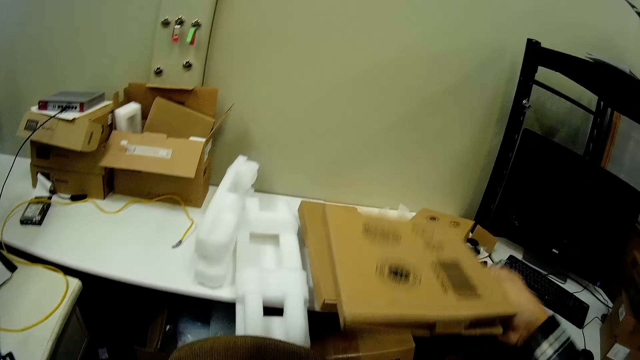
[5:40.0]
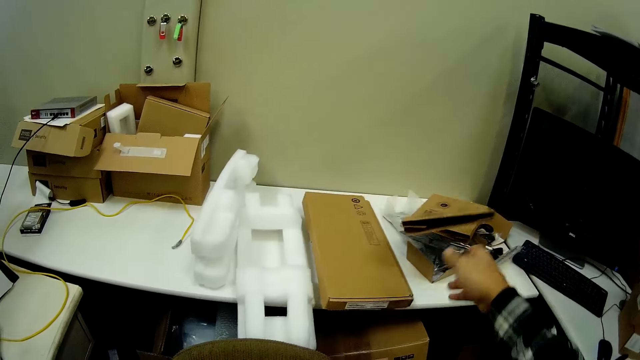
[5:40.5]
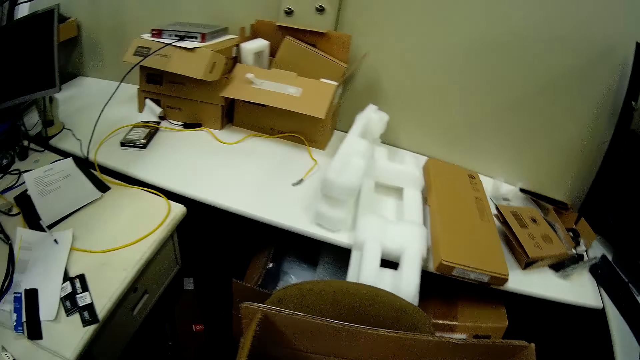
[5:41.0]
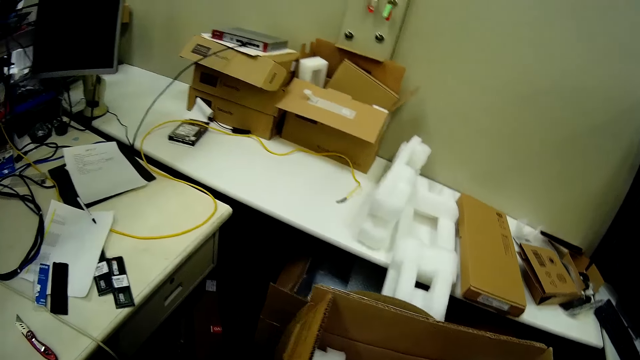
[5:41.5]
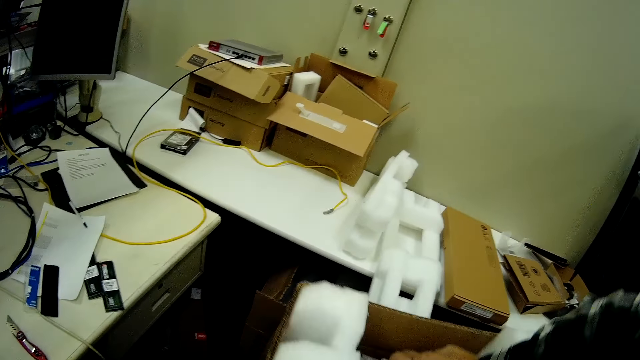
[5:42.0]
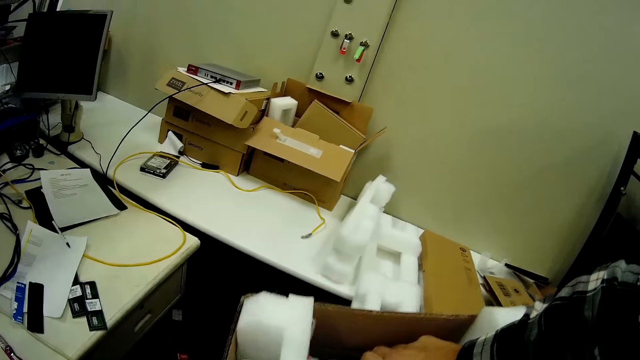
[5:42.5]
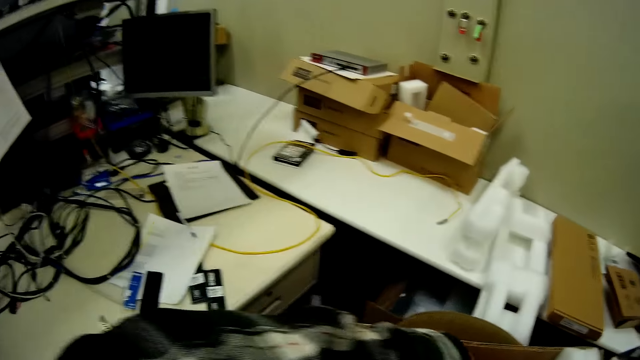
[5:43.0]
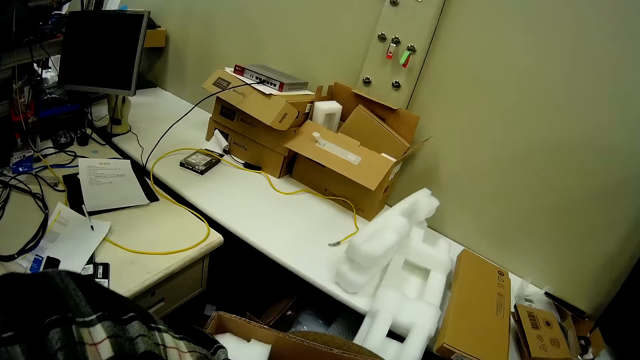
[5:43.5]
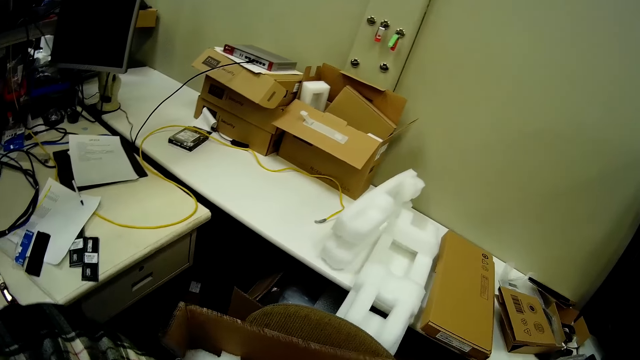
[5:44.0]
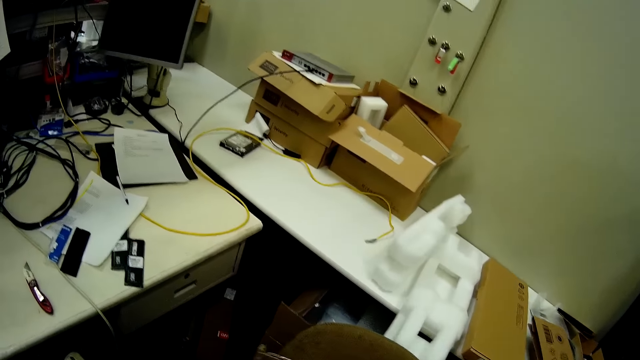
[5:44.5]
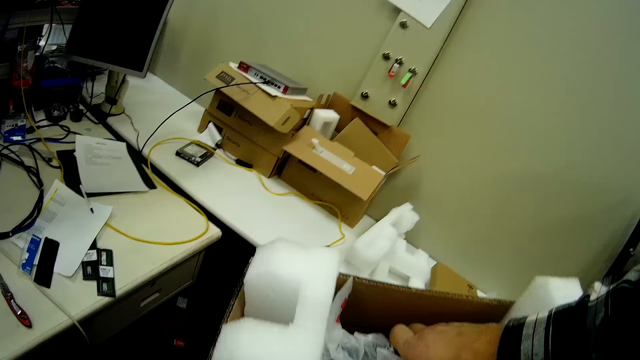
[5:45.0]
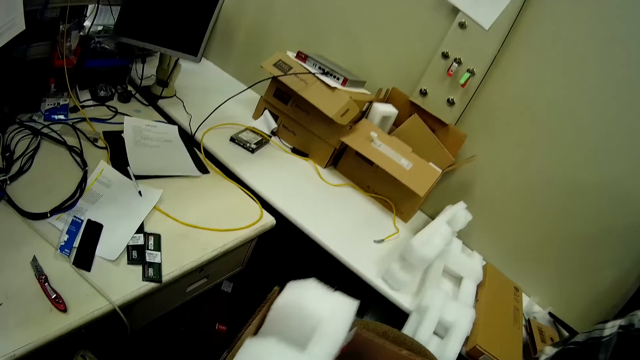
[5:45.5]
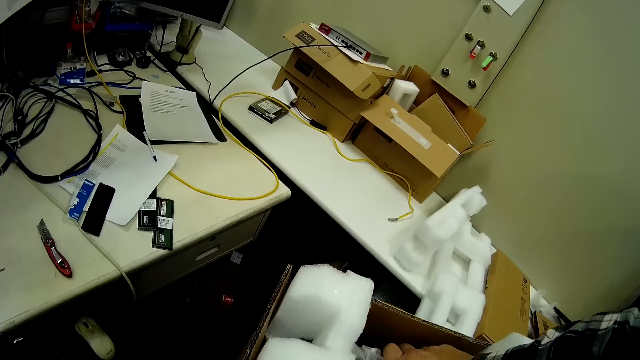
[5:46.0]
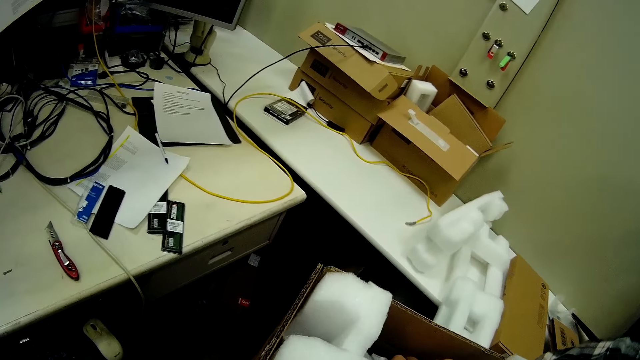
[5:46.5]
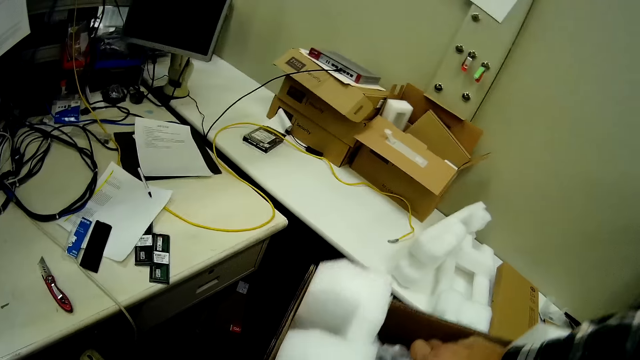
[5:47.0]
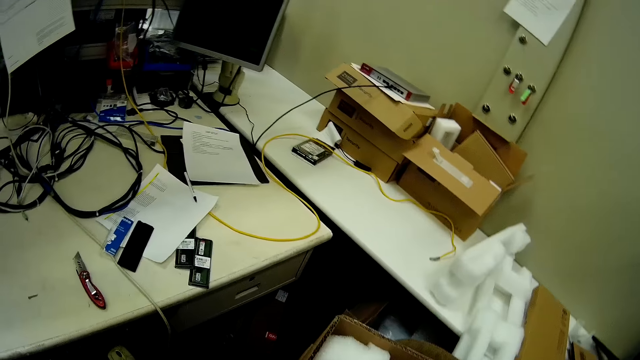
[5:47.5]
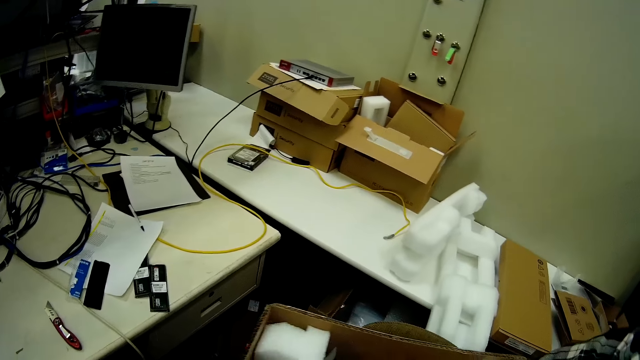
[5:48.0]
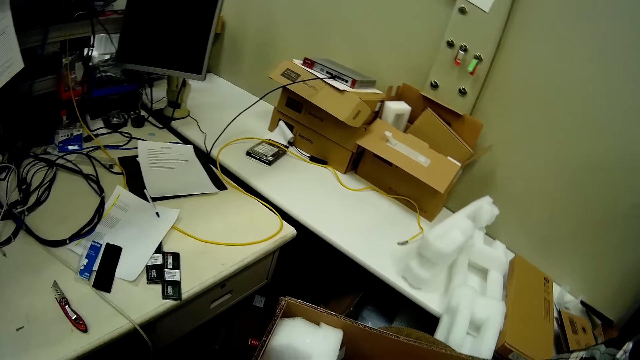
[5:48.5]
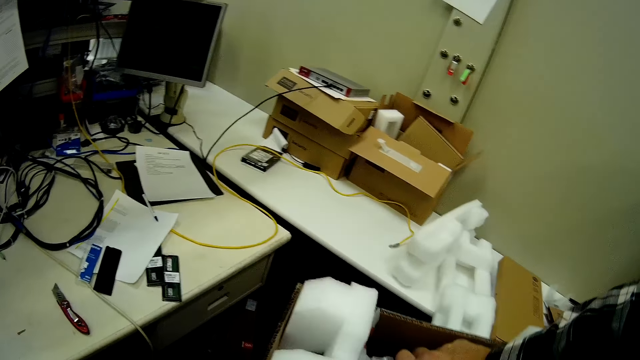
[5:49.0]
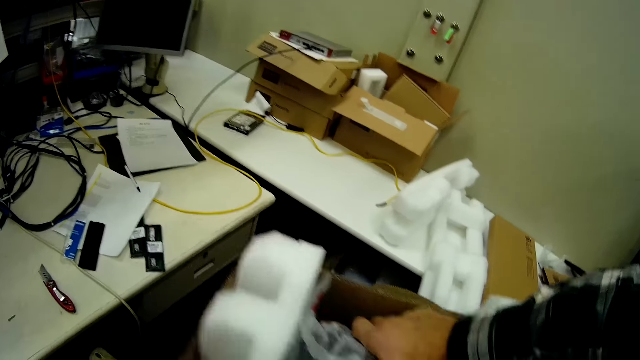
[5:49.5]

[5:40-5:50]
The camera wearer piles another box on the table. They remove the machine from the box.

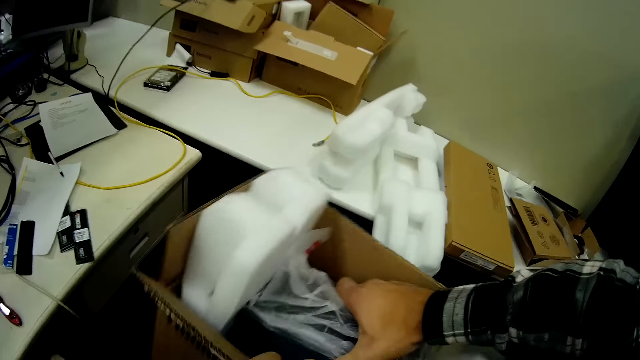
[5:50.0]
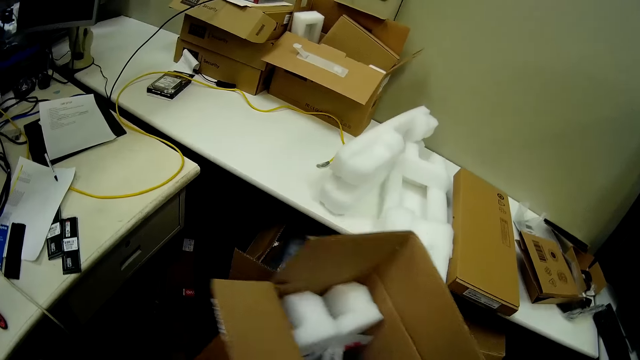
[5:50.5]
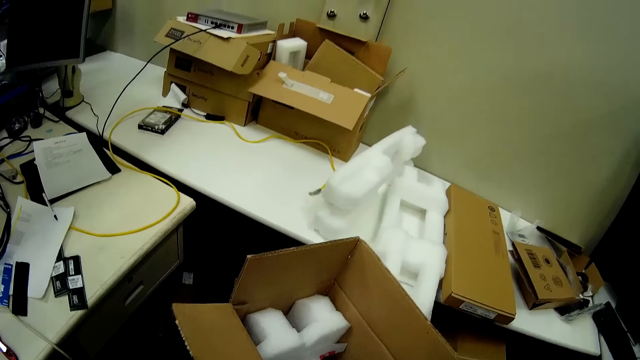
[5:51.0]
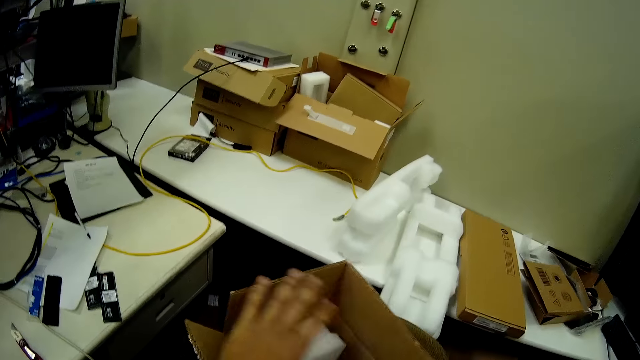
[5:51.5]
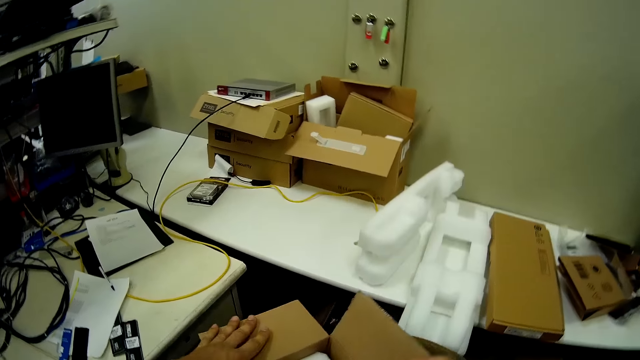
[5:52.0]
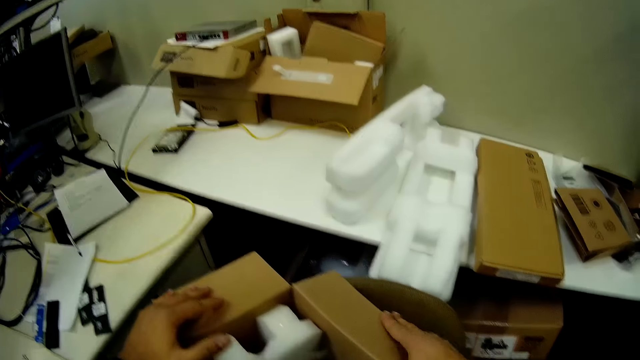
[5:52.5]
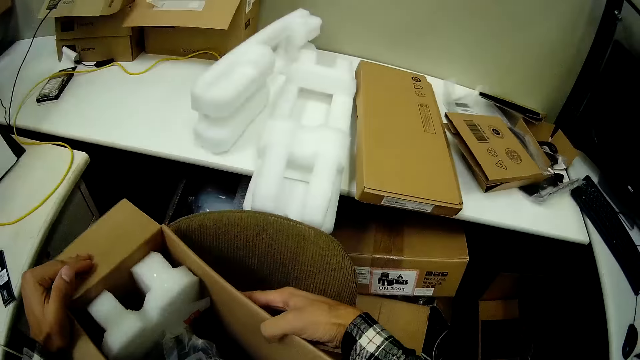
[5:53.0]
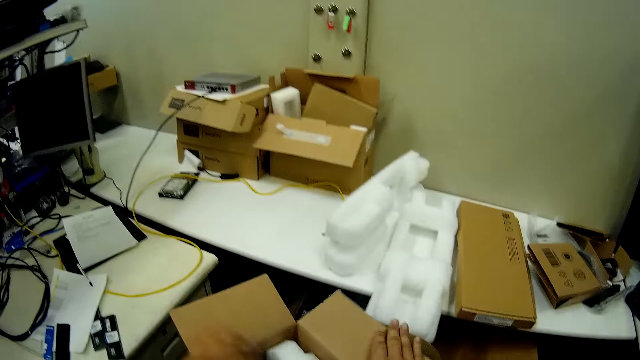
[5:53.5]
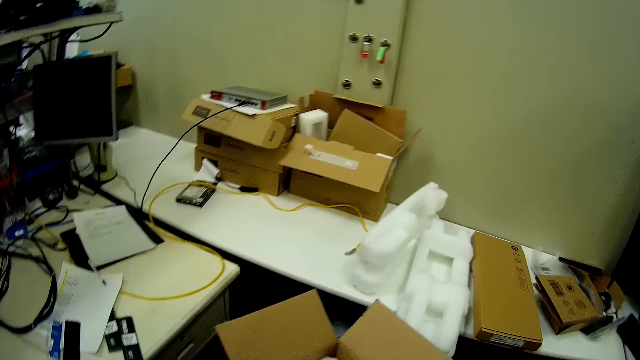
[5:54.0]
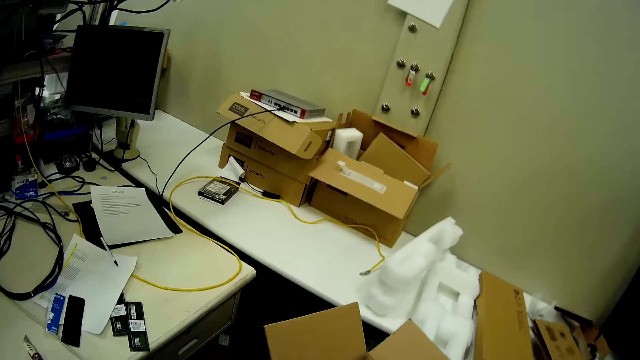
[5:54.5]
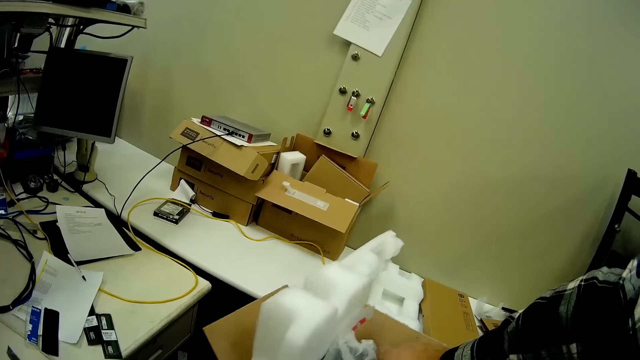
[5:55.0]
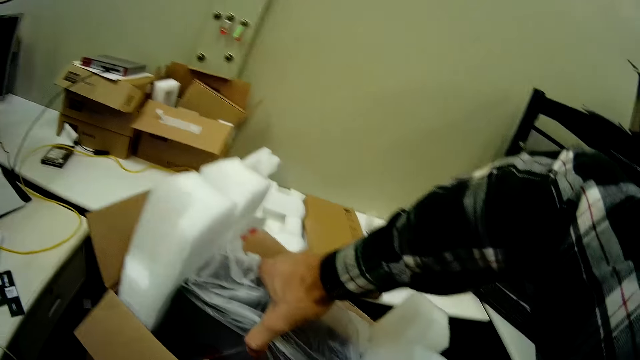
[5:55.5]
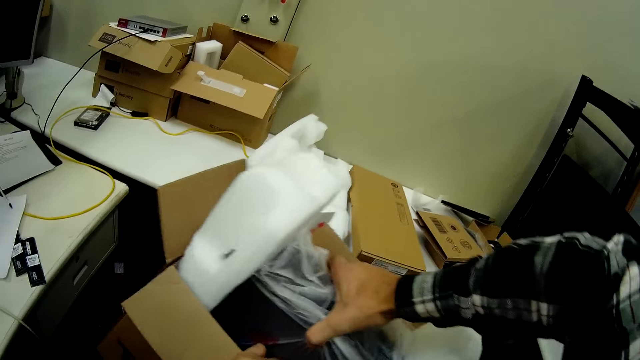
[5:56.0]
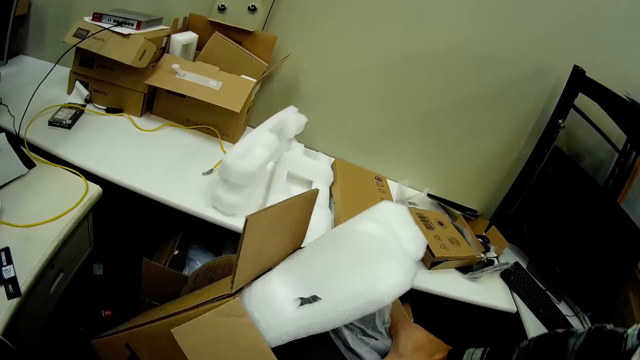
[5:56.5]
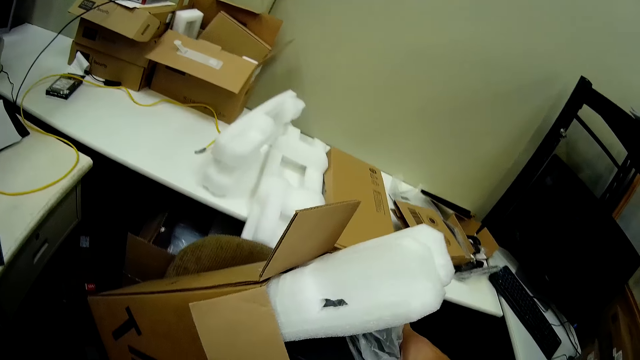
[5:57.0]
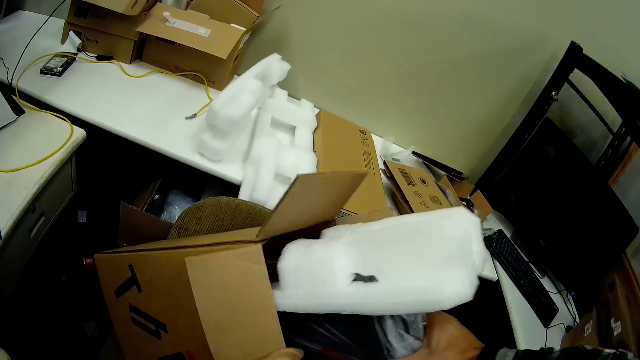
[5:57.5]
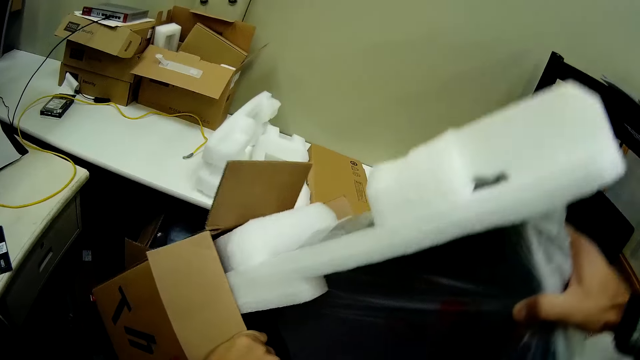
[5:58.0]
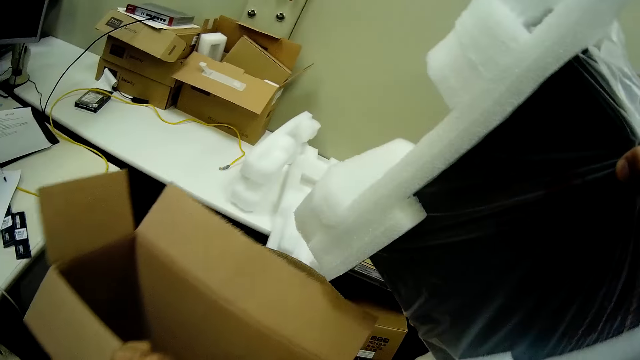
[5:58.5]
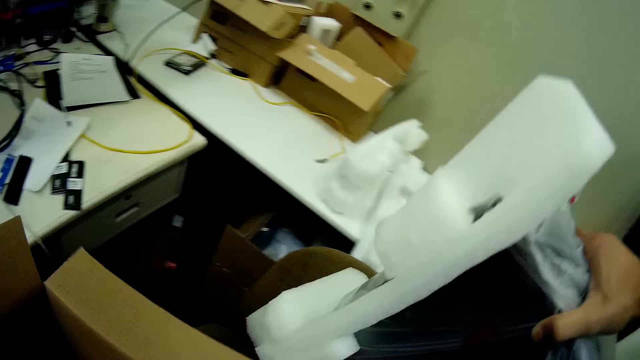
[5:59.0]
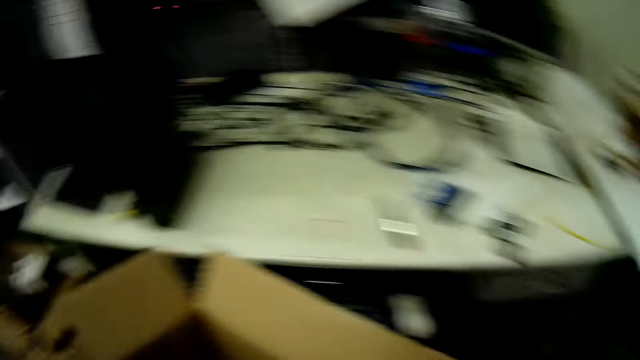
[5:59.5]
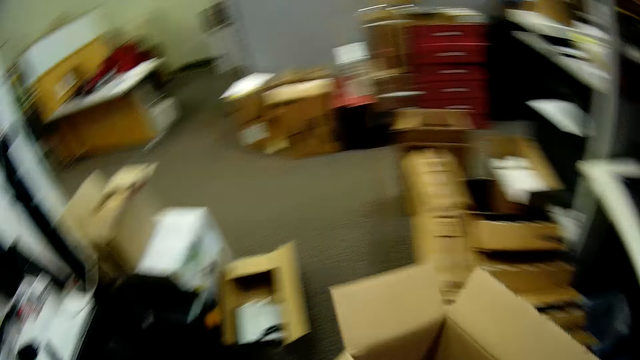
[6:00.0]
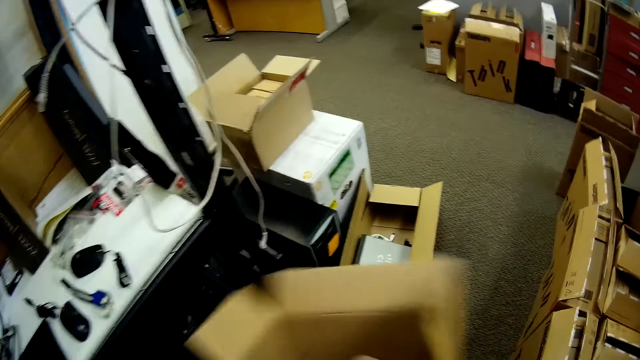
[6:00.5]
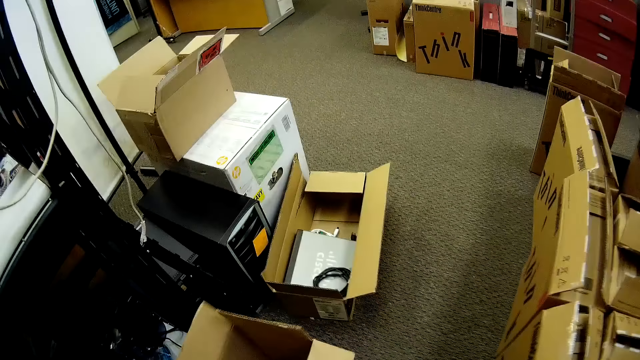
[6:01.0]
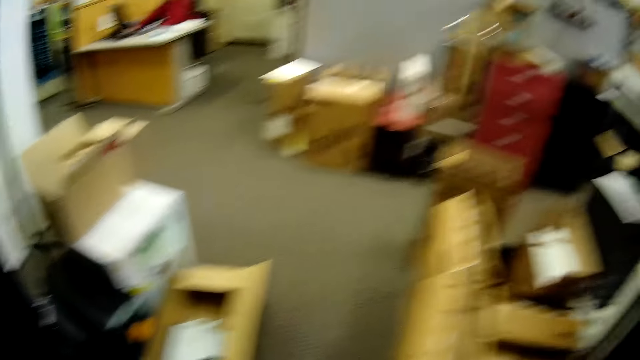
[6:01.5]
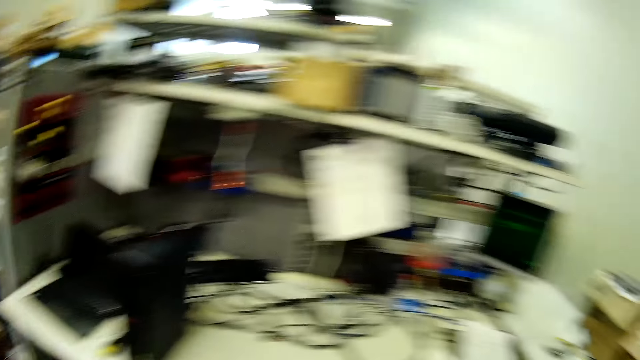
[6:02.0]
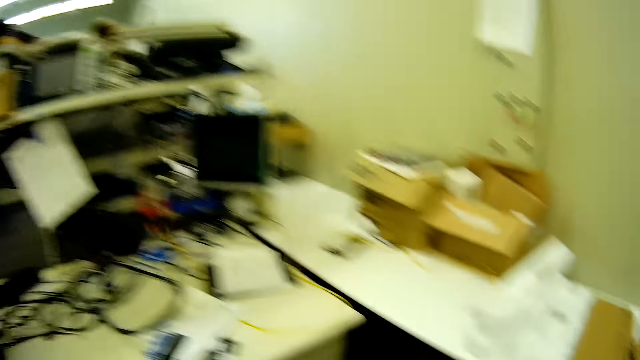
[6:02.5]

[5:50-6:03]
The camera wearer touches the box. They remove the CPU or machine from the box. They put the machine down. They walk in the room.
